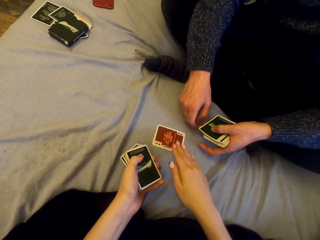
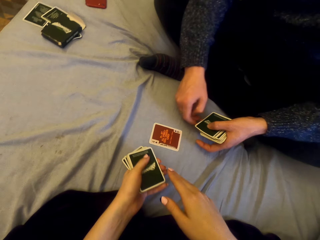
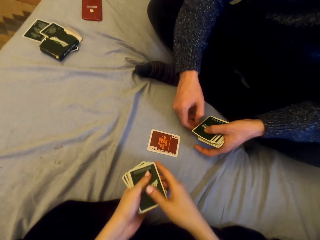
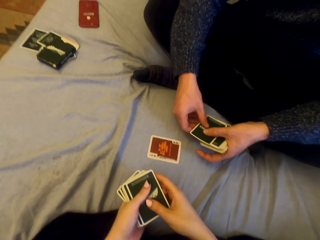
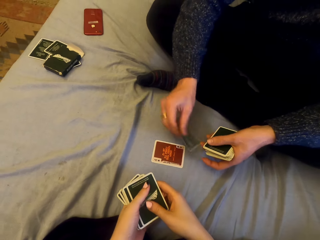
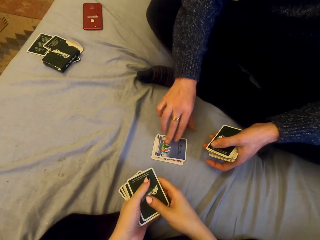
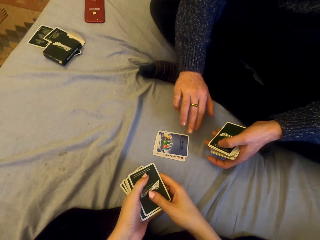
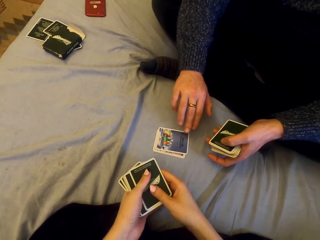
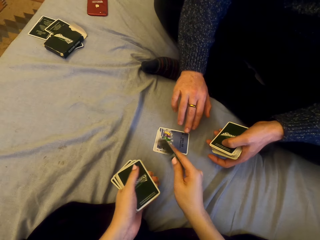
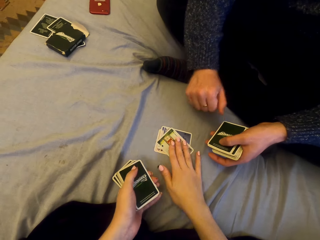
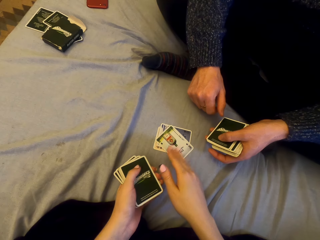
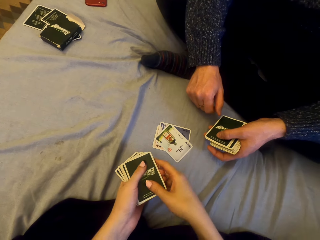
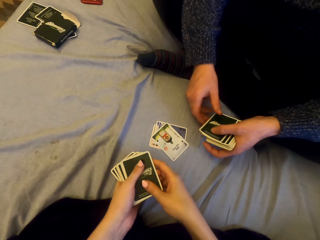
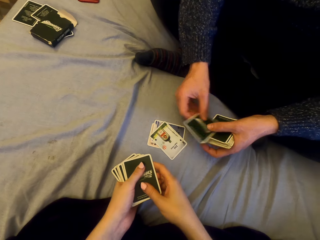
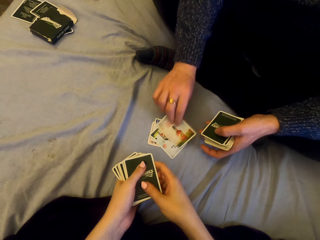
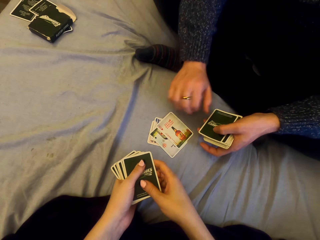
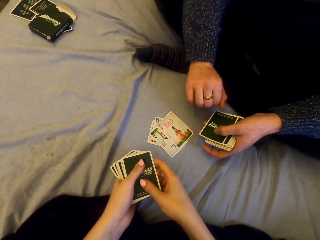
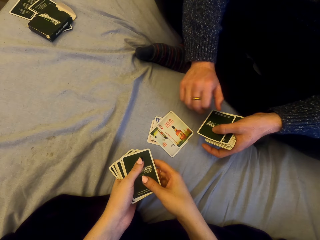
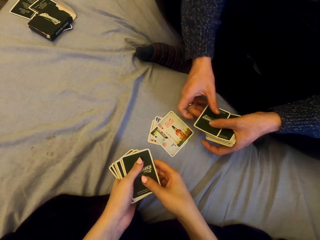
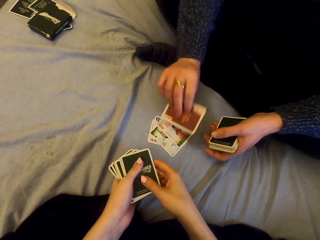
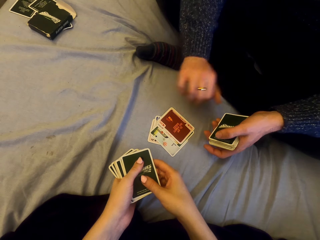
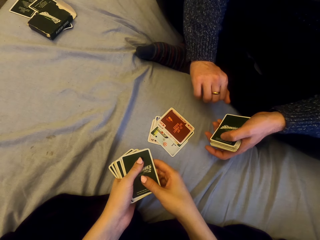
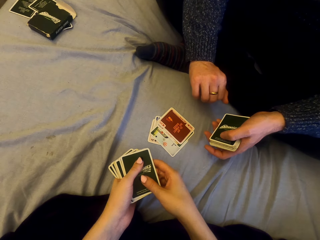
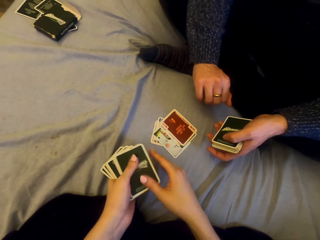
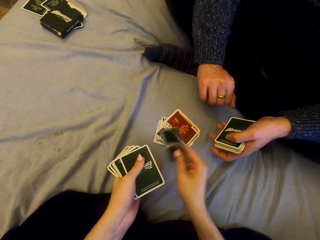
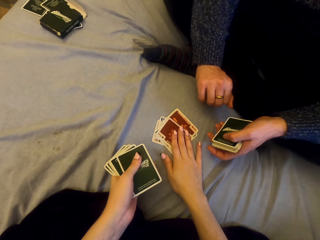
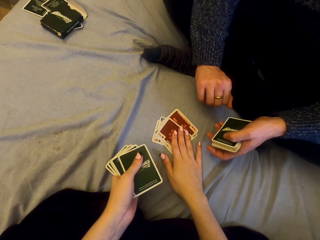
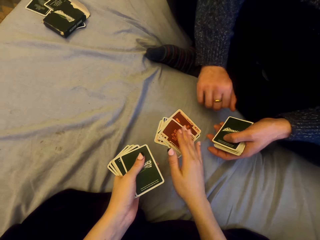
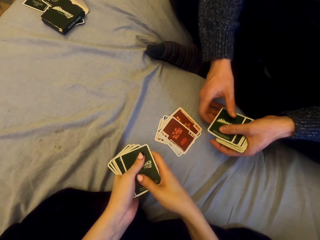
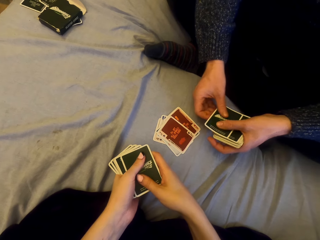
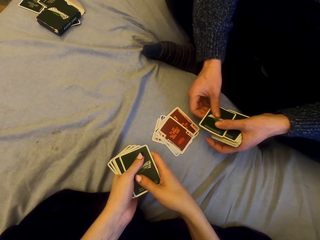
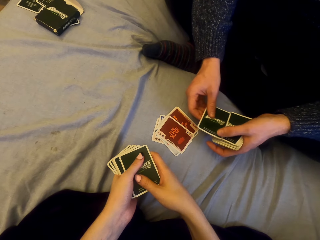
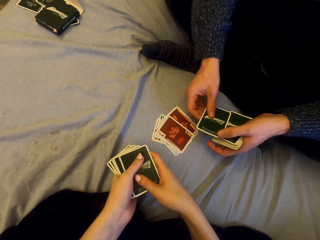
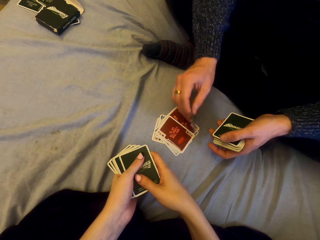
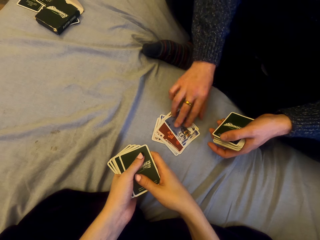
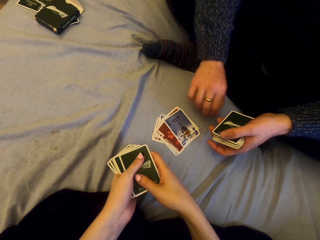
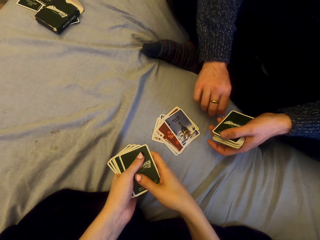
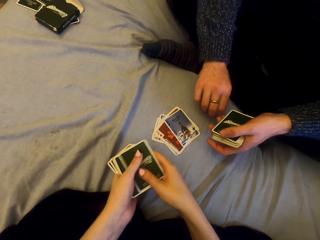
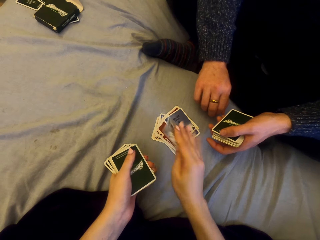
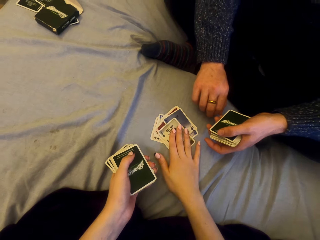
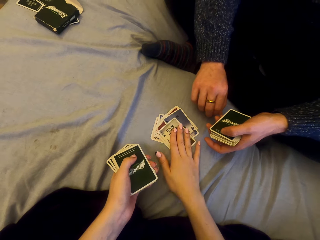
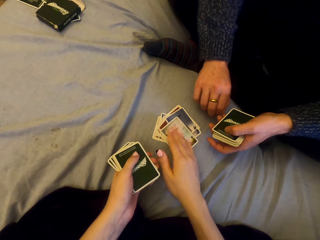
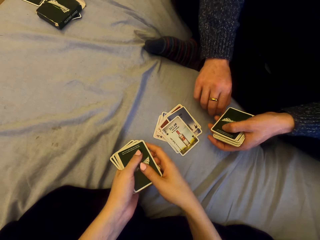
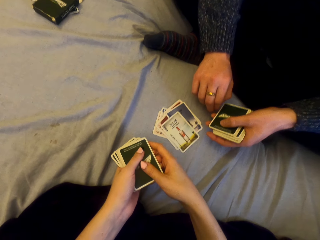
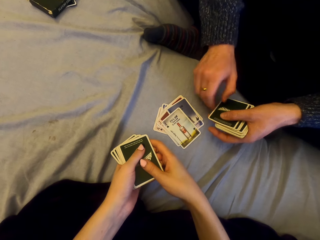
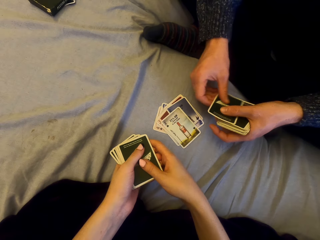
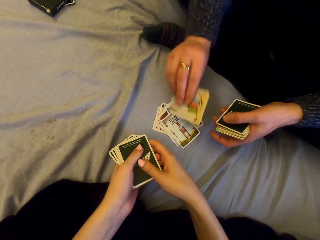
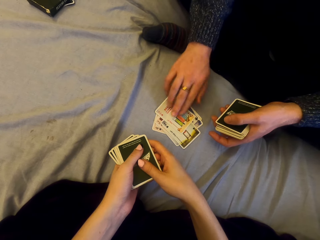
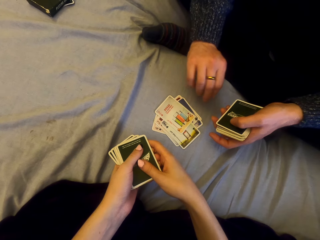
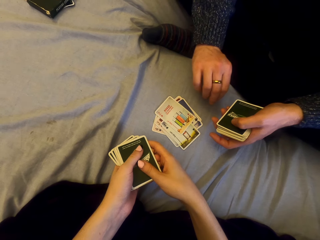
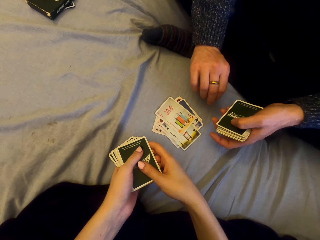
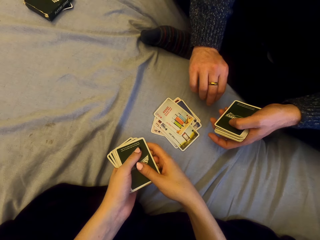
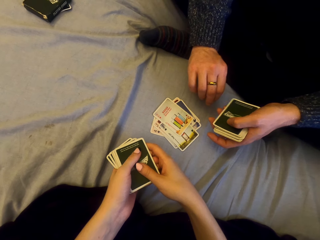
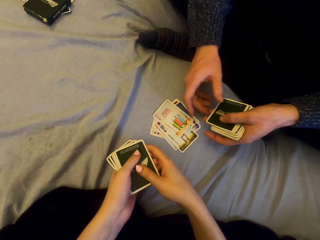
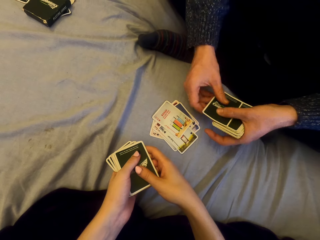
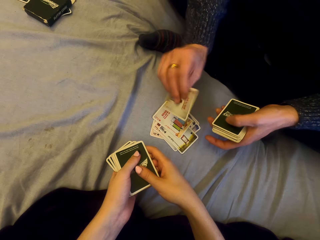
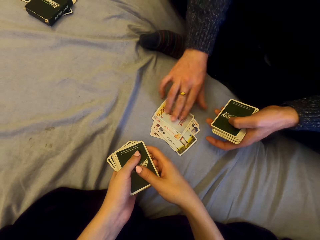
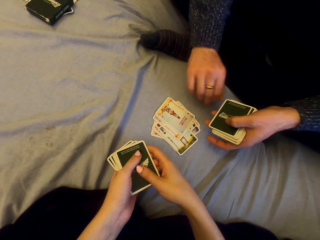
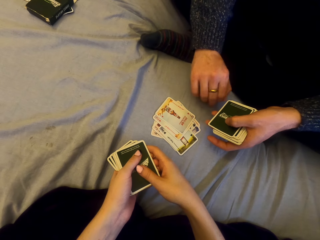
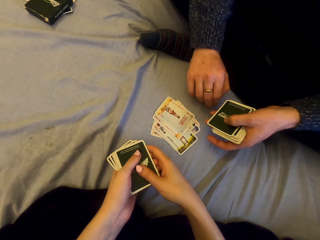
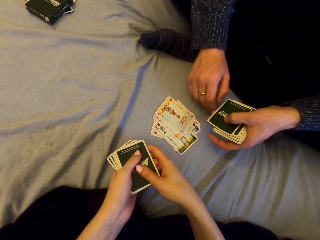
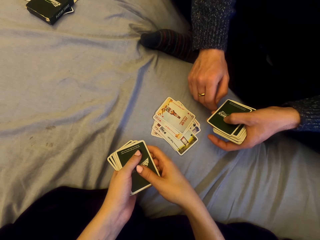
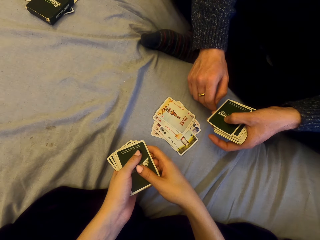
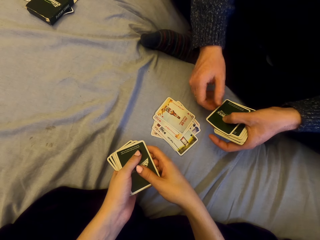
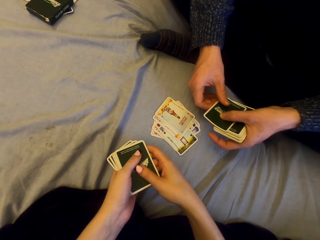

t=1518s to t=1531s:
The camera wearer plays cards with a man. They put the card down. The man puts the card down. The camera wearer puts the card down. The man puts the card down. He puts the card down again. The camera wearer puts the card down. The man puts the card down. The camera wearer puts the card down. They put the card down again. The man puts the card down.

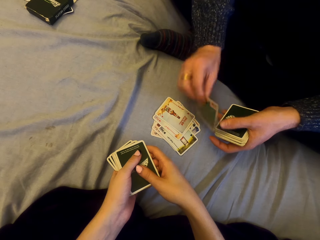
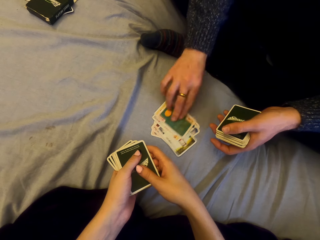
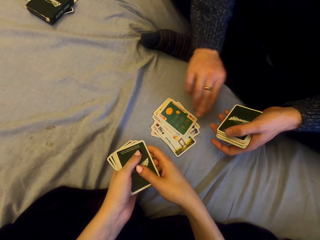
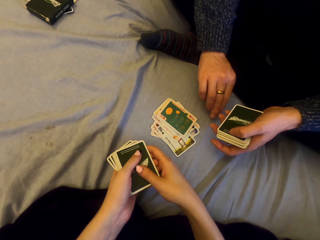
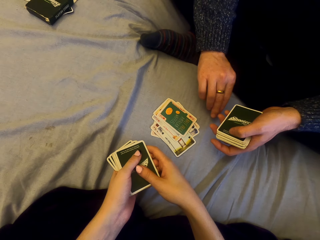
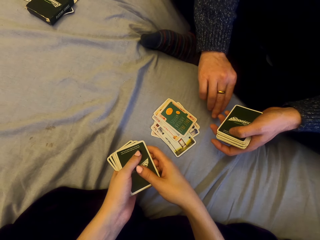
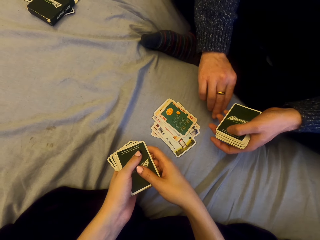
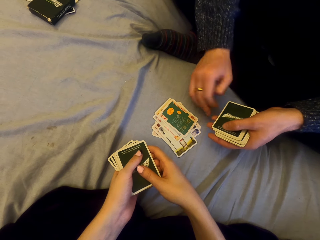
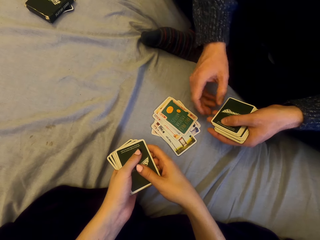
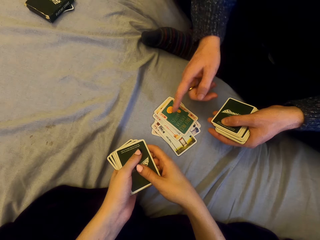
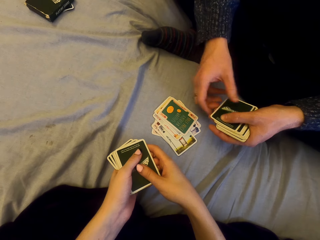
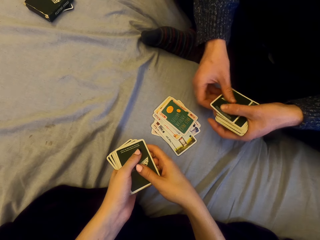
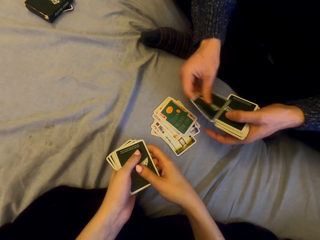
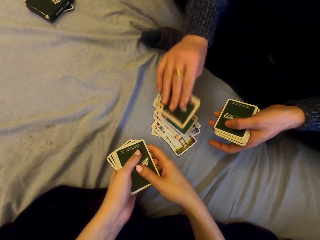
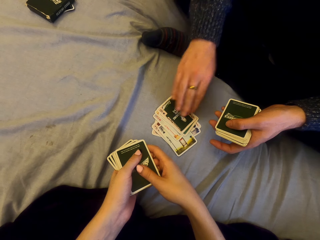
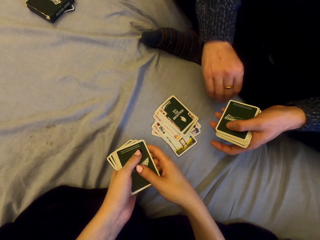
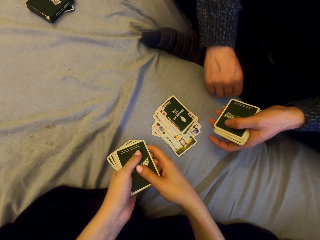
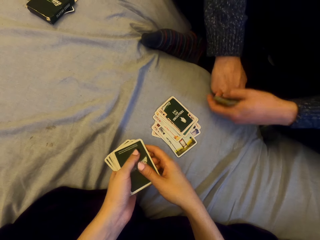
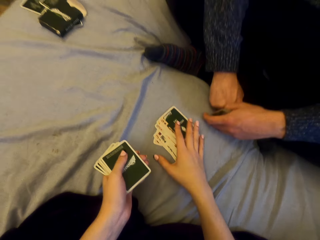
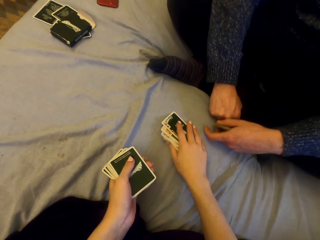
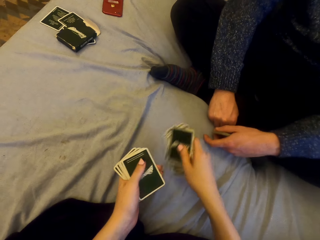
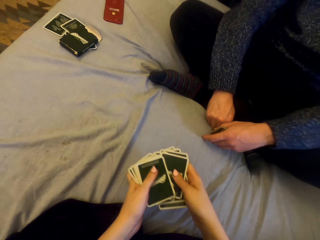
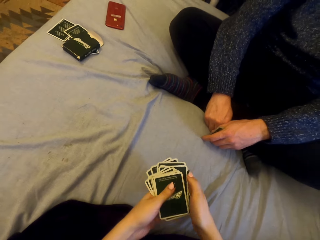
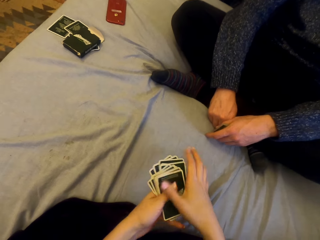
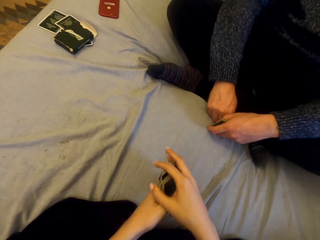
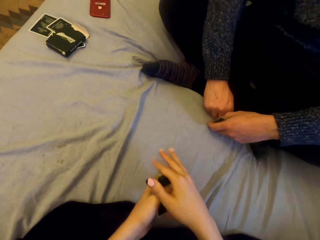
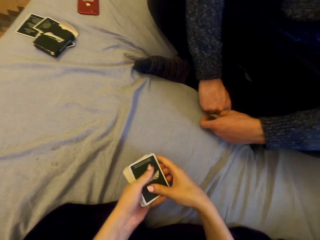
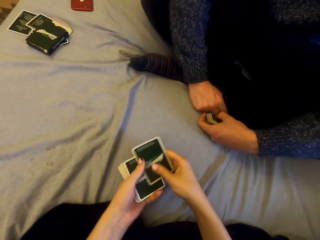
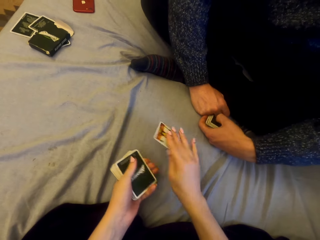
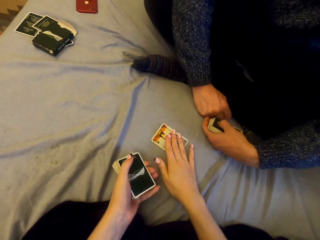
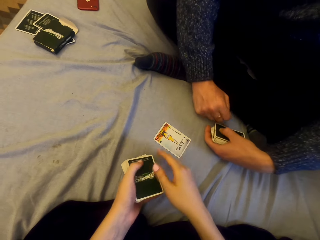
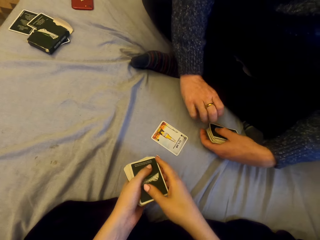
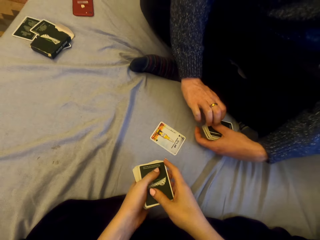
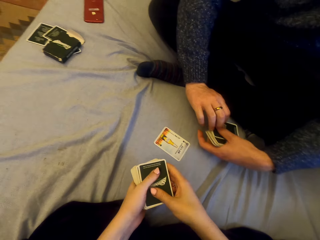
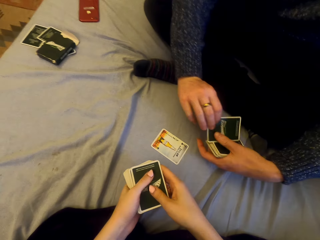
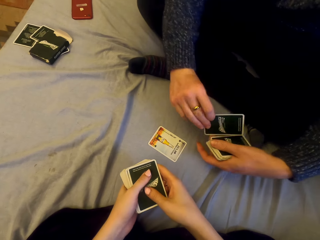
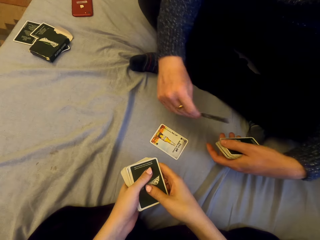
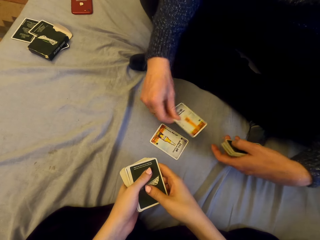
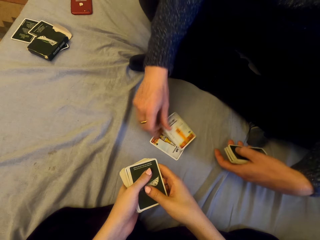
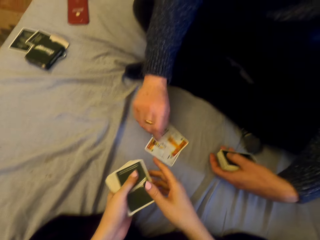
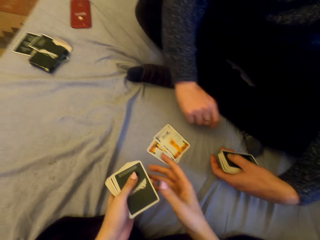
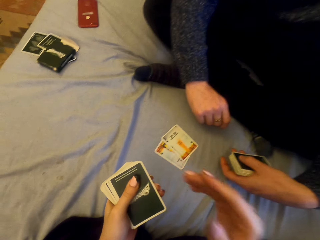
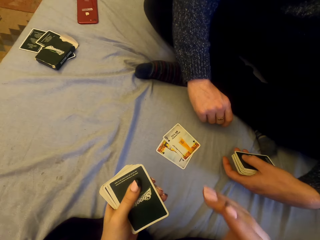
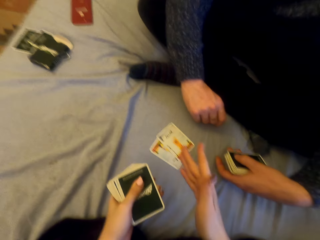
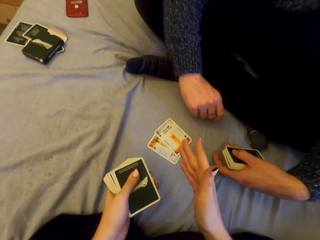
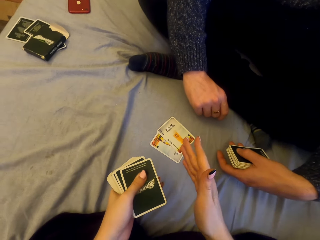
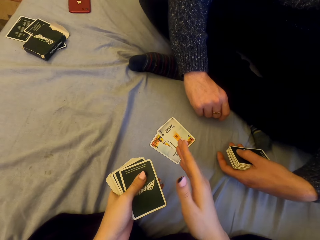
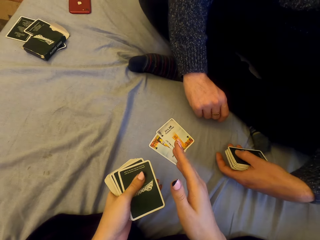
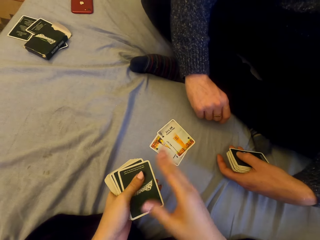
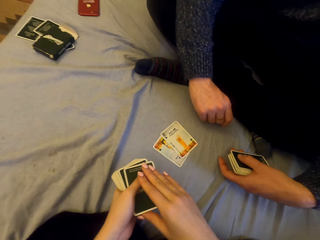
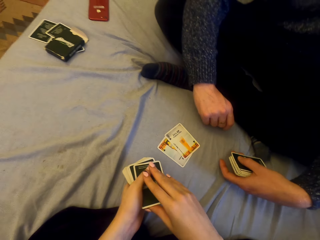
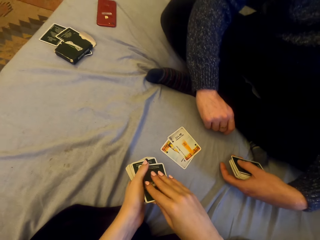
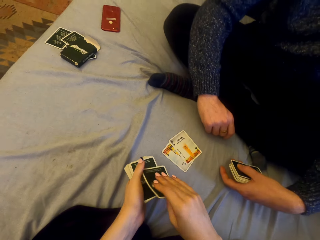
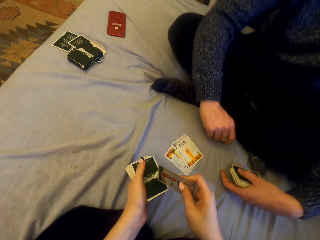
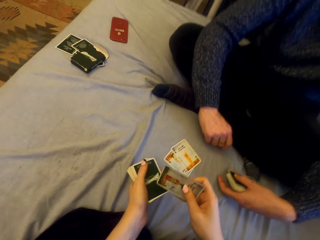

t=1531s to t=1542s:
A man puts the card down. He puts the card down again. The camera wearer picks the cards. They play cards with the man and talk with the man. They put the card down. The man puts the card down.
